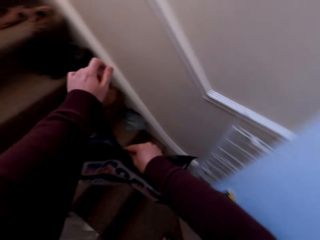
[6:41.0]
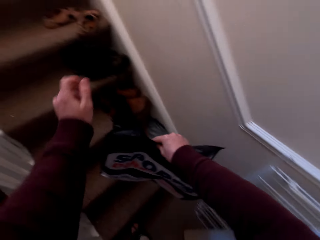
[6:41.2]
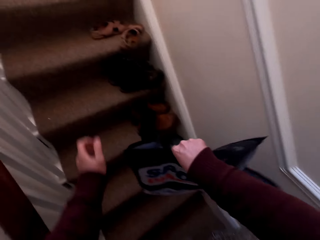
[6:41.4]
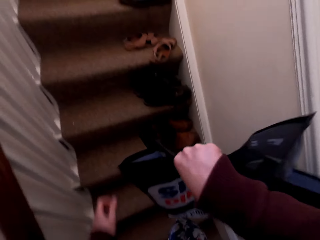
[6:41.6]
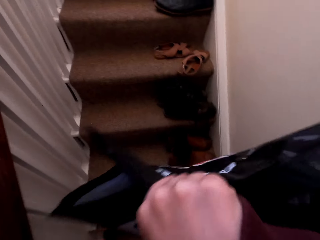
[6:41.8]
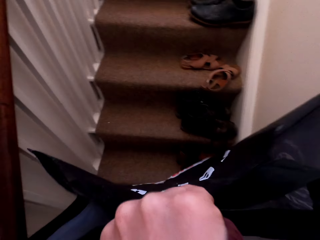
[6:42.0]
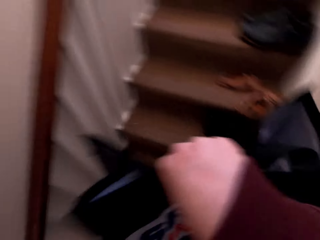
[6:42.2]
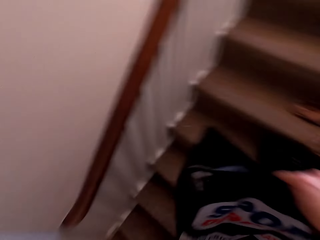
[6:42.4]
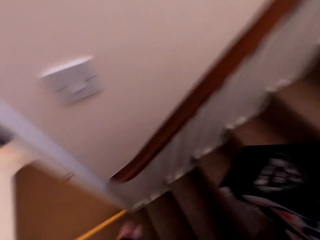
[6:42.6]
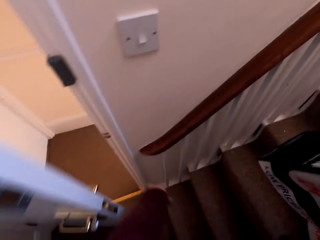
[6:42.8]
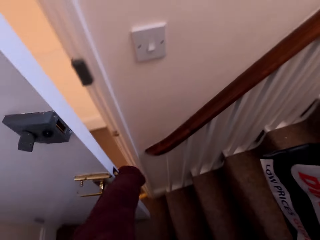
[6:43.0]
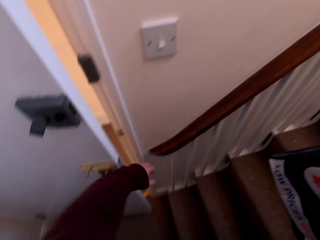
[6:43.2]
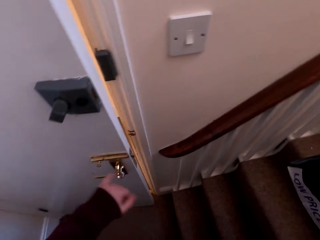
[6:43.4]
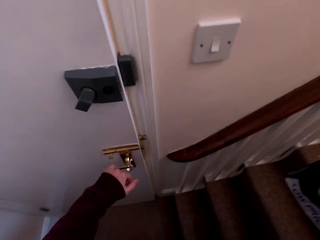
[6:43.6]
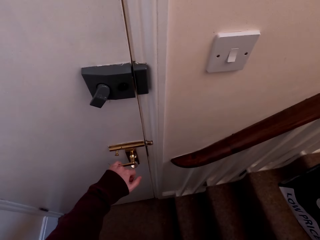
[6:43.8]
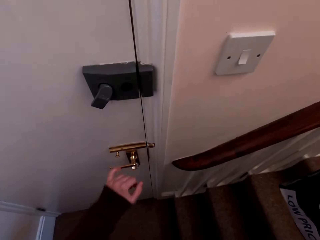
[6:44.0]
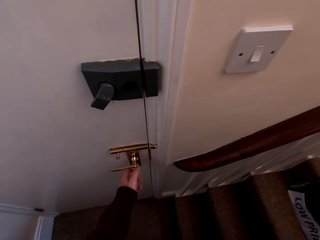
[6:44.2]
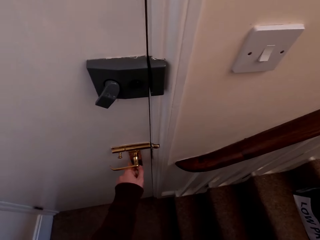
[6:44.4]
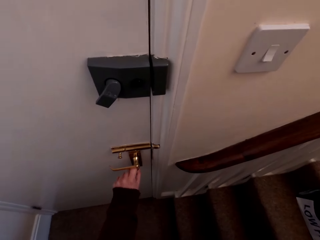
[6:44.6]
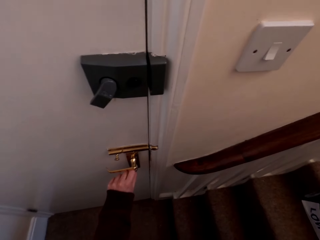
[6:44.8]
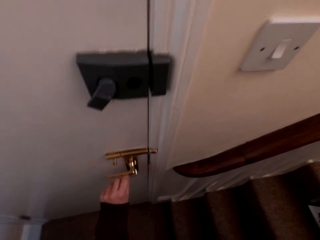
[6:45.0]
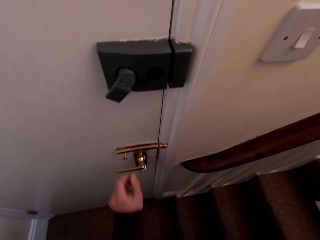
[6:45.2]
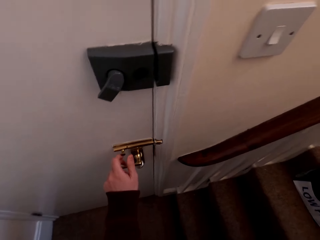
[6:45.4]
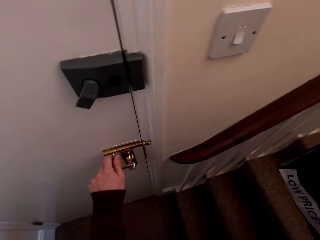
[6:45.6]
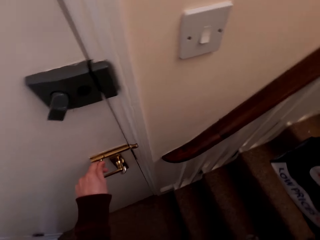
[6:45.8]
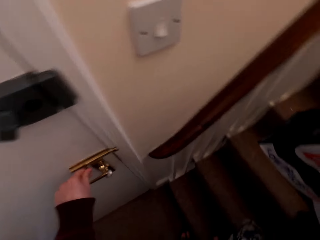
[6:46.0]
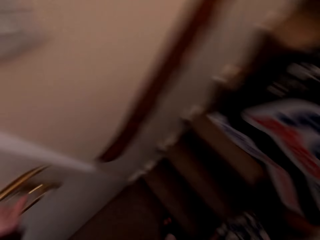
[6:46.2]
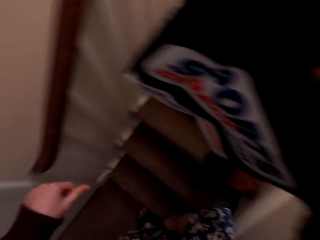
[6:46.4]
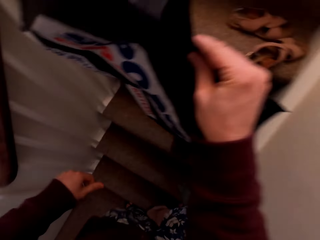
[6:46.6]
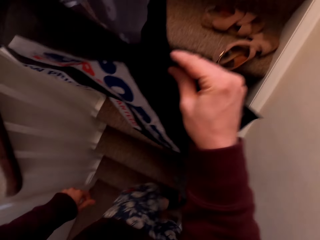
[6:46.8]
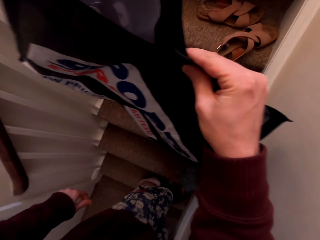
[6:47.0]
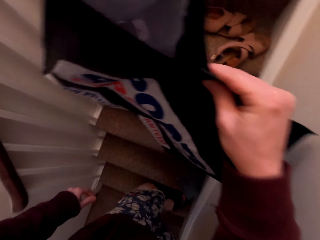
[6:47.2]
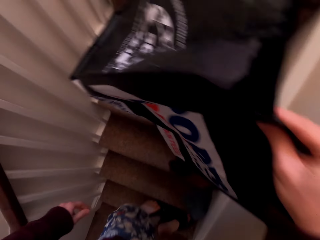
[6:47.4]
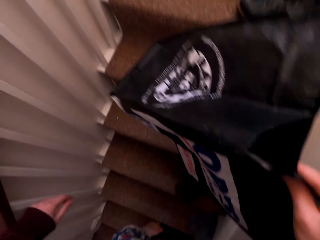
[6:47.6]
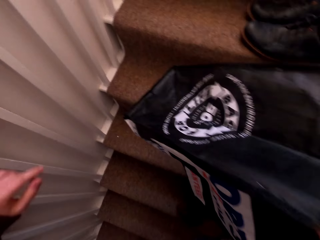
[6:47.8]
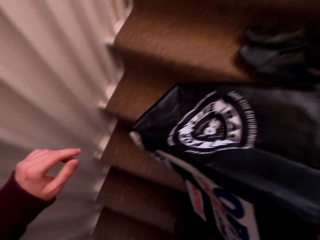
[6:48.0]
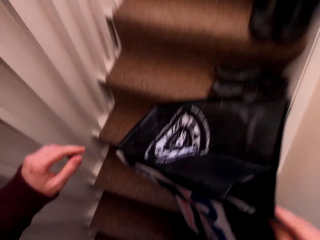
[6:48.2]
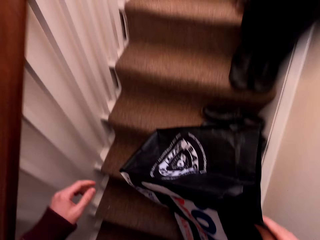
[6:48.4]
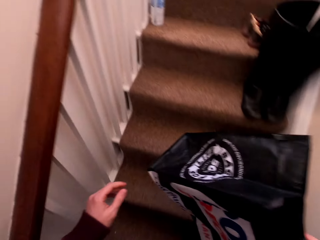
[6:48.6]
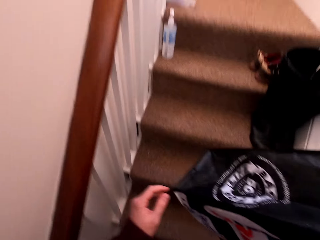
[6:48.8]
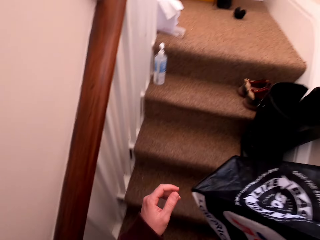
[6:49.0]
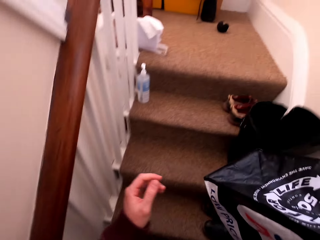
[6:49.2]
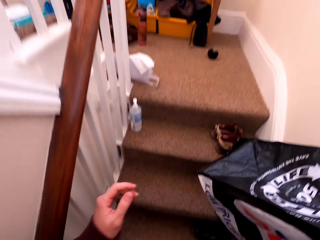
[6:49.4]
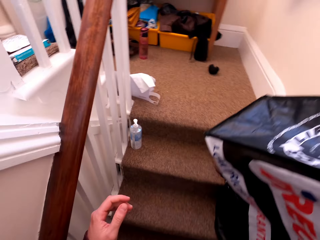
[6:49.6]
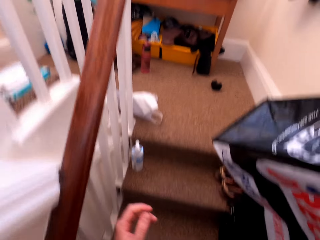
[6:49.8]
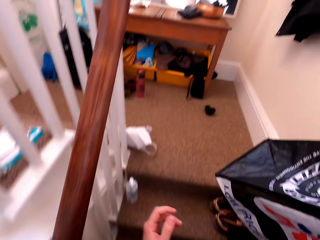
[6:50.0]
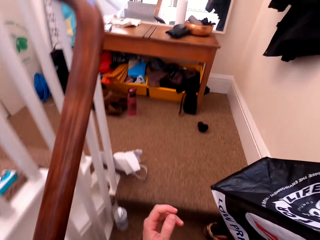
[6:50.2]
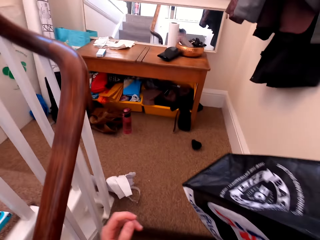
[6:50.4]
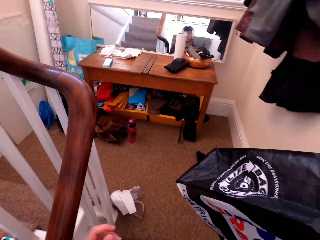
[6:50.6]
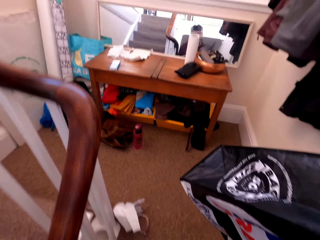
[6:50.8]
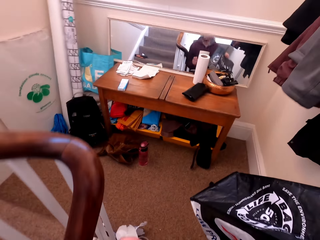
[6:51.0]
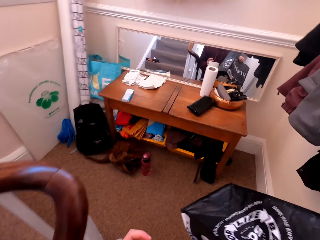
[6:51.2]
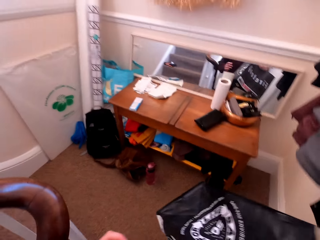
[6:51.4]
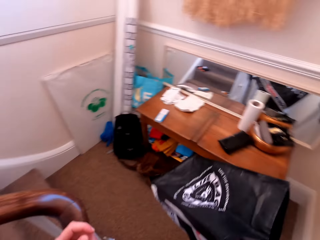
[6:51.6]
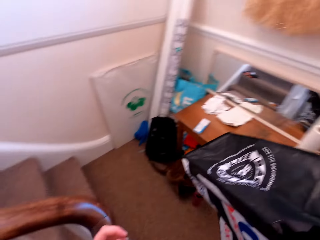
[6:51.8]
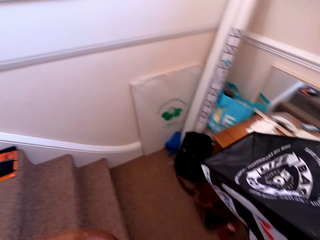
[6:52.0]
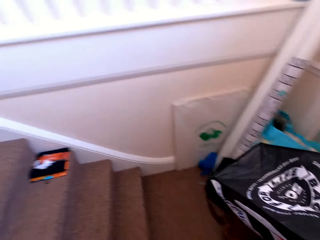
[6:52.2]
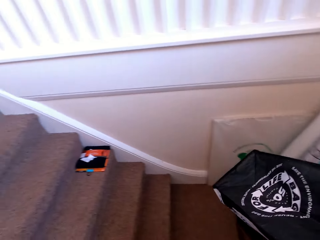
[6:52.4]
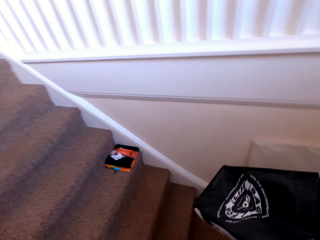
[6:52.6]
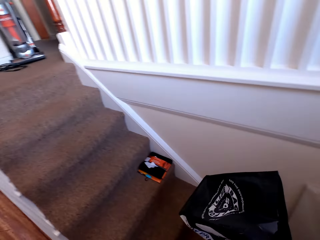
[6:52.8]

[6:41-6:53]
The camera wearer enters the room. They close the door. They walk upstairs.

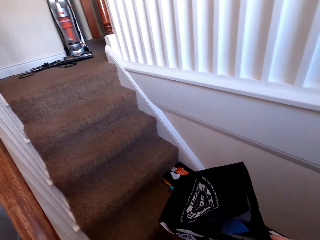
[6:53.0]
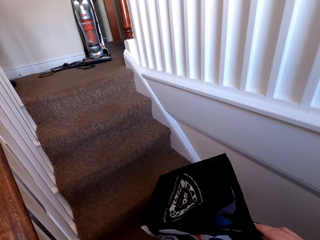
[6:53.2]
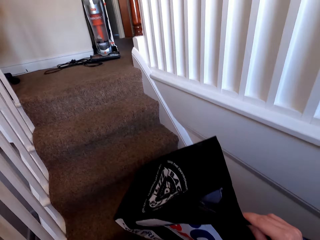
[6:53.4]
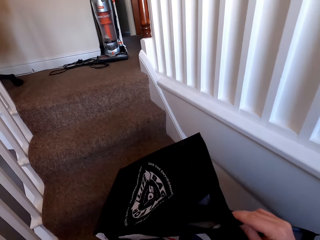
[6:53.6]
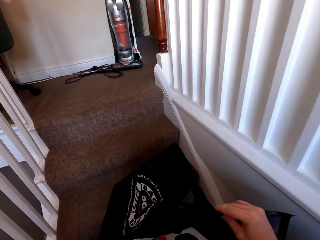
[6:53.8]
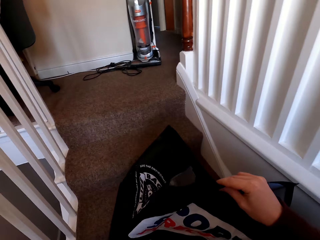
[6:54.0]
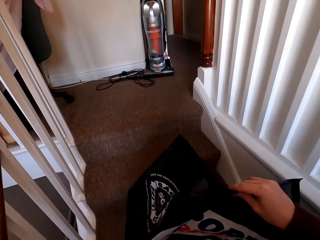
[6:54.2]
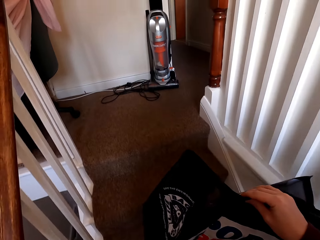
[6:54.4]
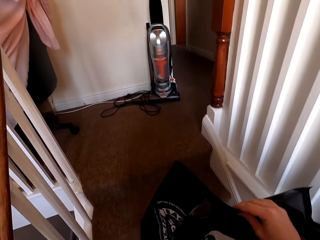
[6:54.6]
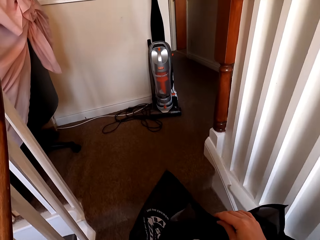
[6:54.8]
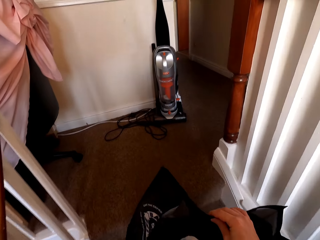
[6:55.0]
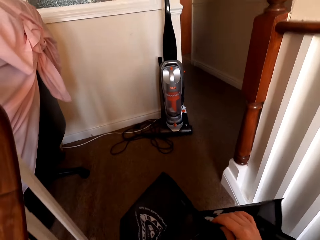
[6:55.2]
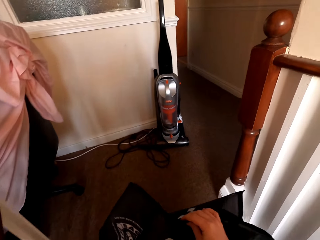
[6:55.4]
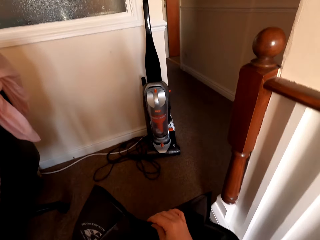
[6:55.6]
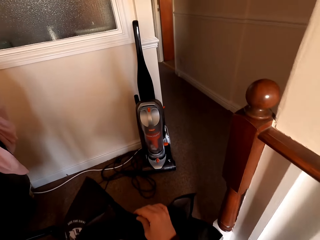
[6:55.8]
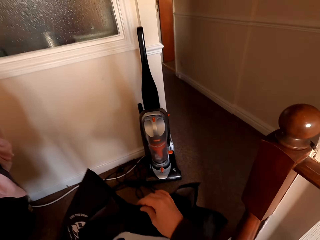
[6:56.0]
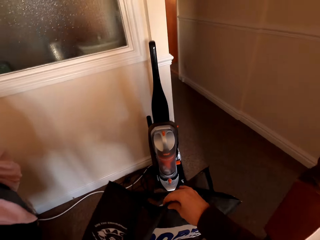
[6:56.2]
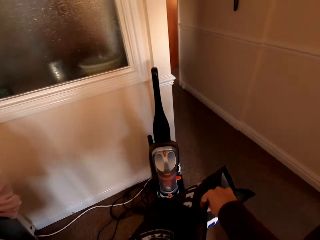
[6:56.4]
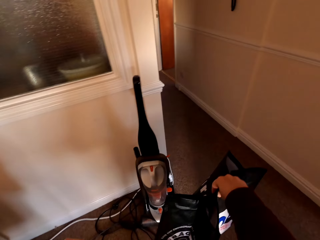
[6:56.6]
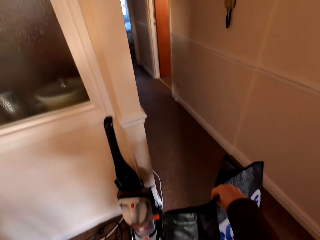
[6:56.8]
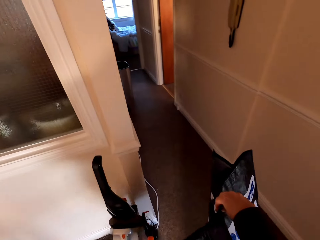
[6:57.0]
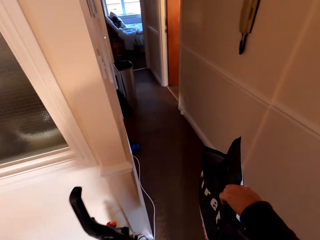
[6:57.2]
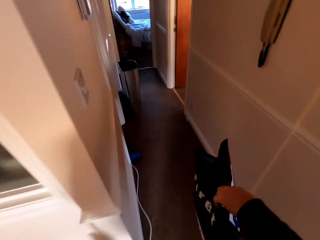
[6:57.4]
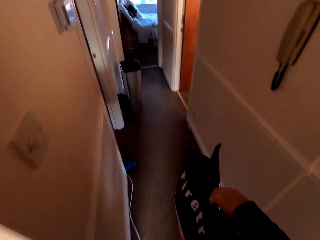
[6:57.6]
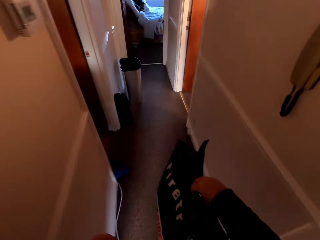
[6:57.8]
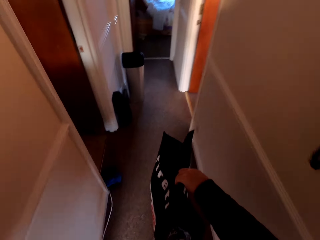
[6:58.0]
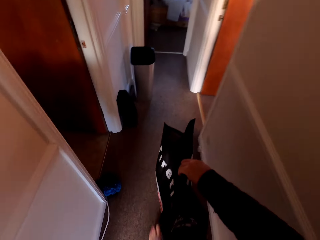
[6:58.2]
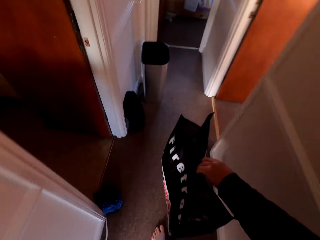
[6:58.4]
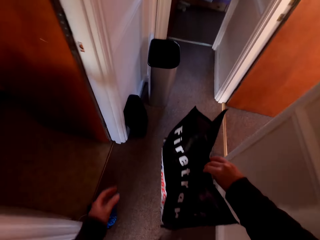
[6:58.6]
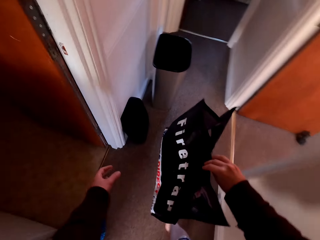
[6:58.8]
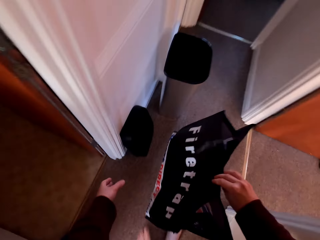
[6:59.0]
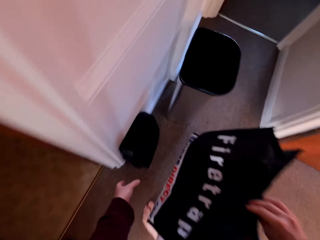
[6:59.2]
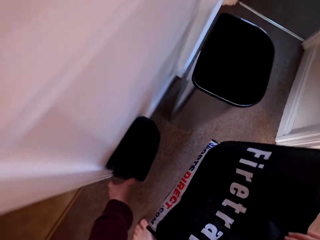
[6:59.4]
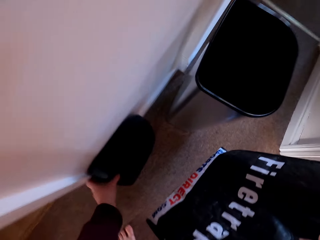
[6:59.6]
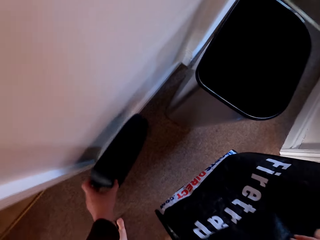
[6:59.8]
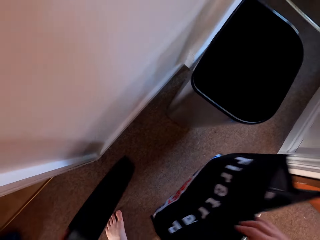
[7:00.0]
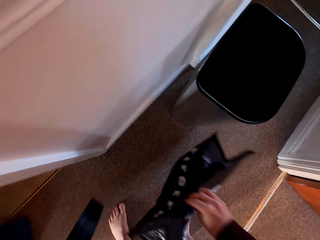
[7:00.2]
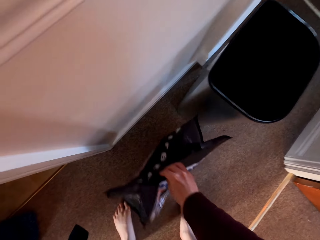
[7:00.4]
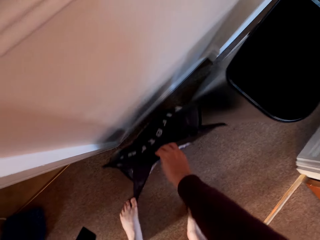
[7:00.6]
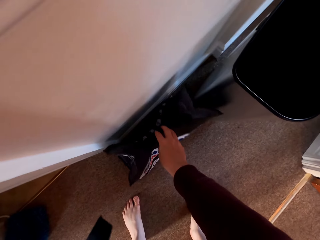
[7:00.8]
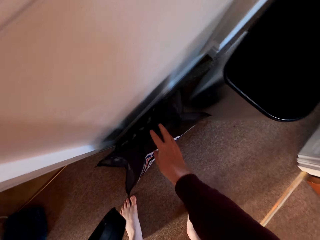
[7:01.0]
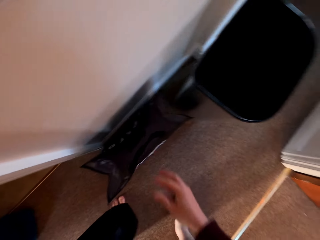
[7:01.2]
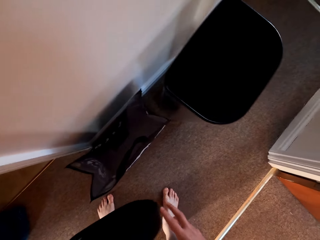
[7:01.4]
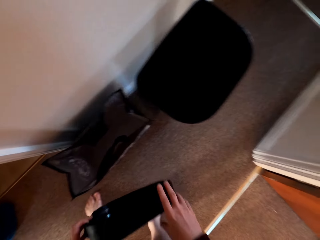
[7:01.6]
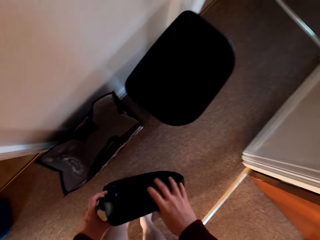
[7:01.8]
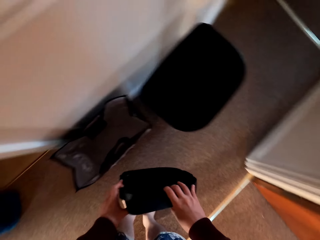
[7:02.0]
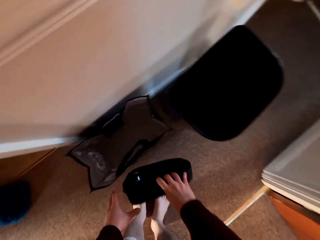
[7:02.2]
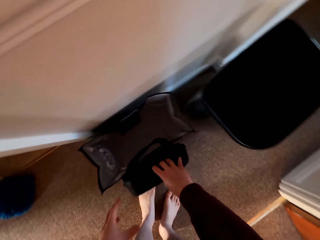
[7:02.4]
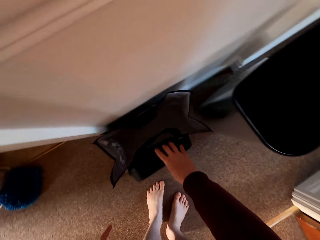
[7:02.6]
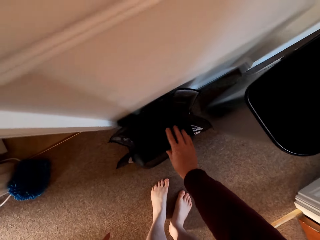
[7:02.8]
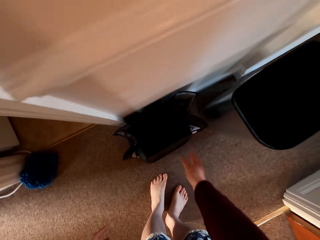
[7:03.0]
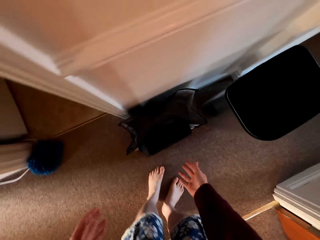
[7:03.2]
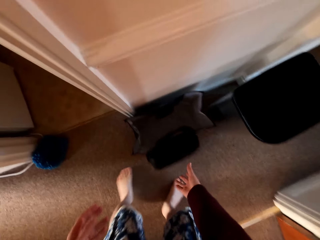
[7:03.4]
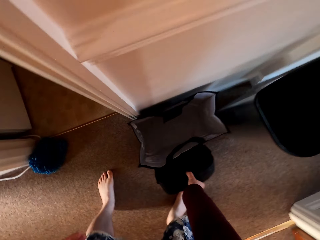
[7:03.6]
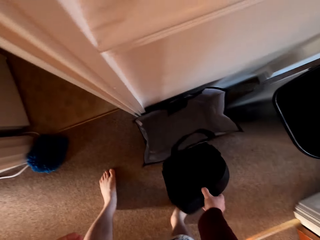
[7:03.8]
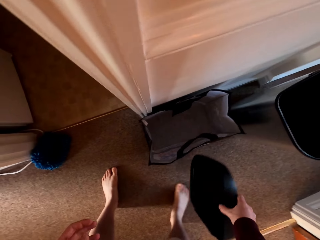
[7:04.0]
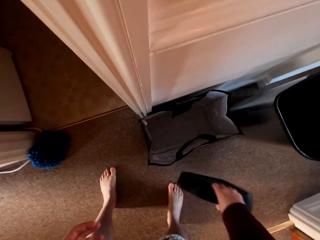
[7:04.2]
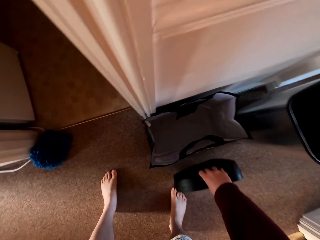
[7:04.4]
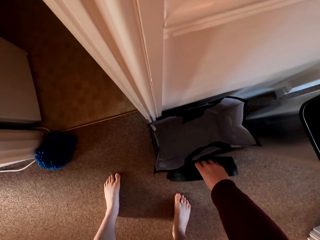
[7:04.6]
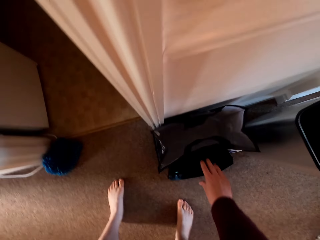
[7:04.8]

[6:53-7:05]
The camera wearer takes the litter lid. They place the polythene paper on the floor. They place the litter lid on the floor.
